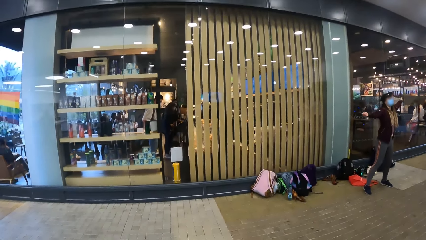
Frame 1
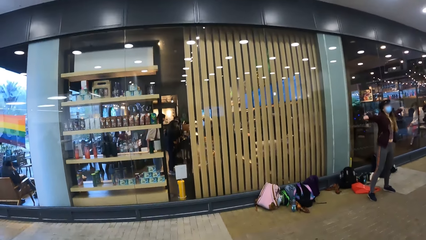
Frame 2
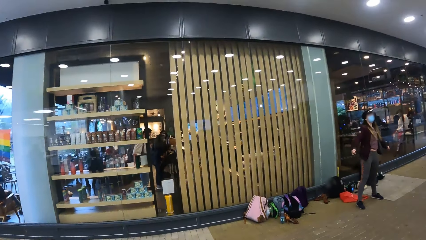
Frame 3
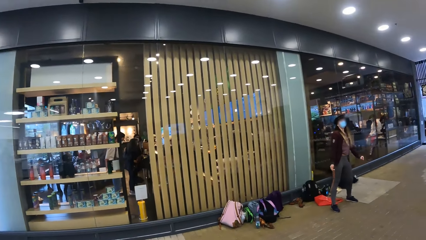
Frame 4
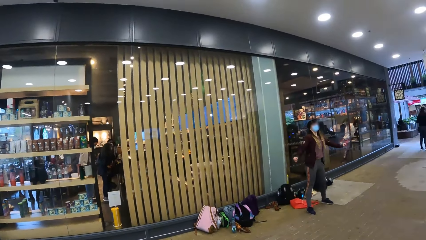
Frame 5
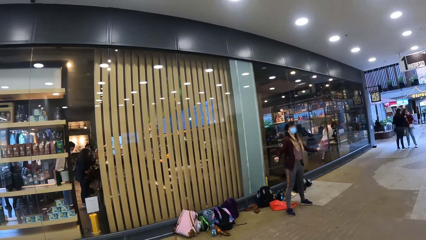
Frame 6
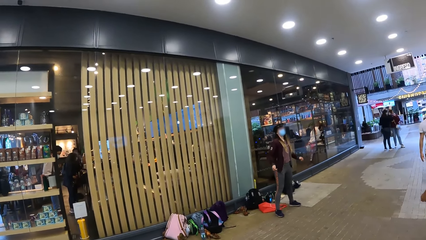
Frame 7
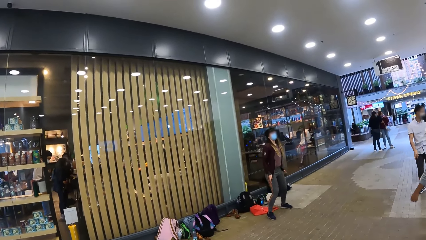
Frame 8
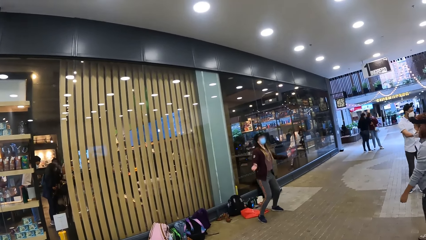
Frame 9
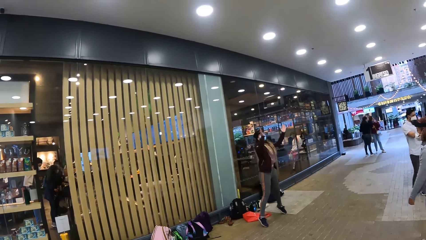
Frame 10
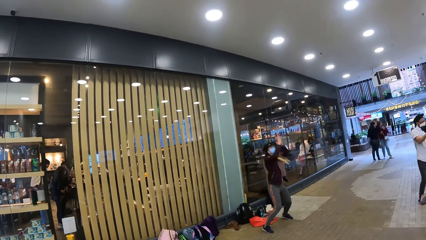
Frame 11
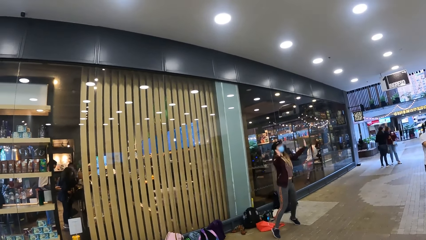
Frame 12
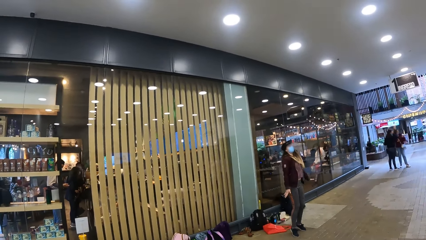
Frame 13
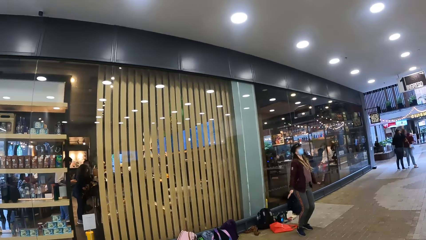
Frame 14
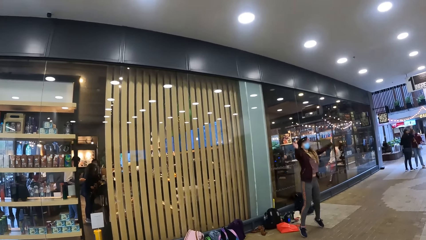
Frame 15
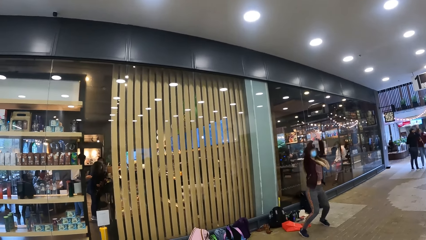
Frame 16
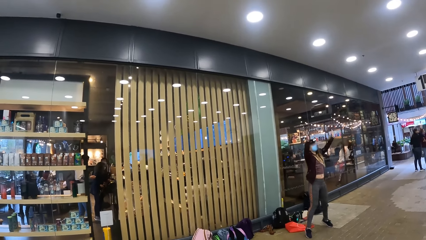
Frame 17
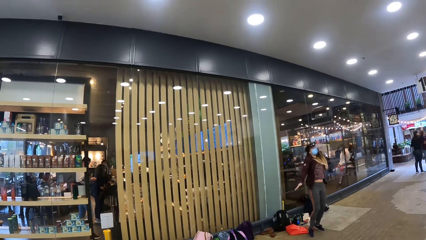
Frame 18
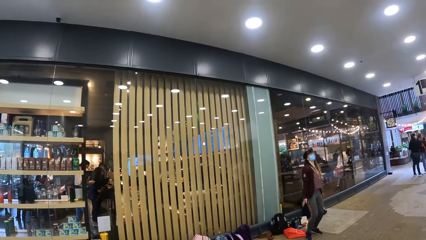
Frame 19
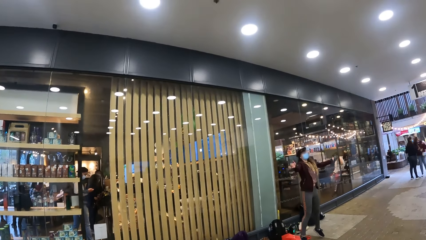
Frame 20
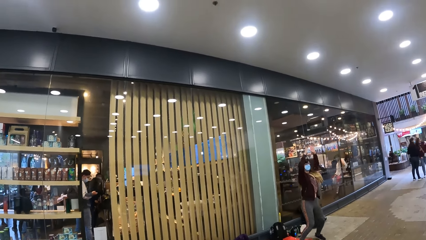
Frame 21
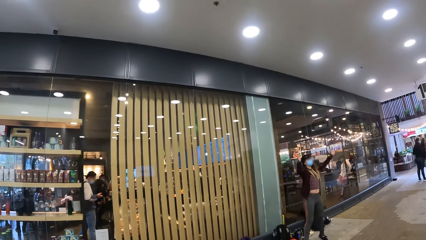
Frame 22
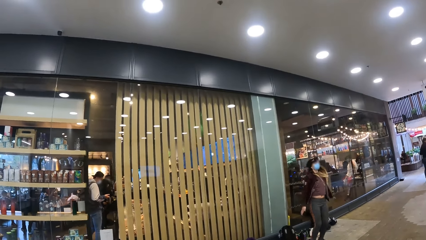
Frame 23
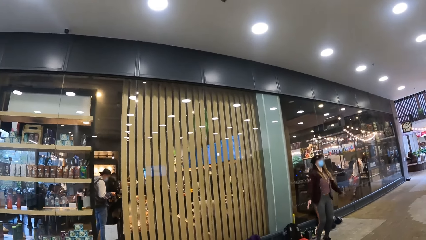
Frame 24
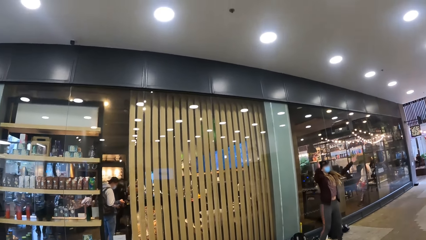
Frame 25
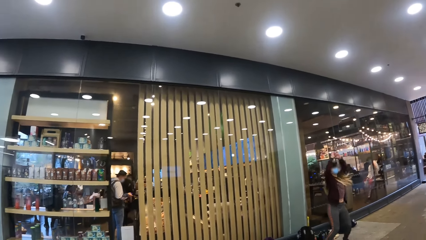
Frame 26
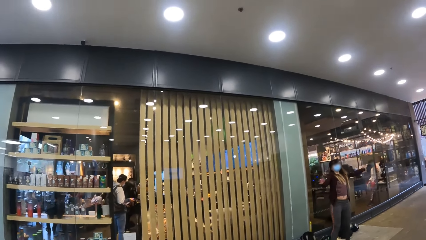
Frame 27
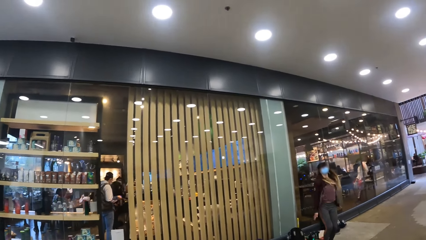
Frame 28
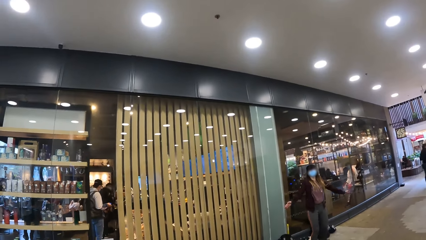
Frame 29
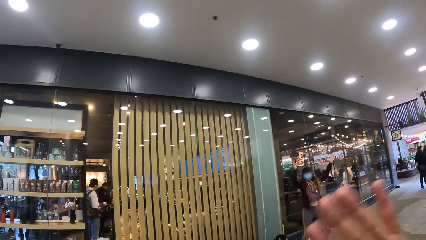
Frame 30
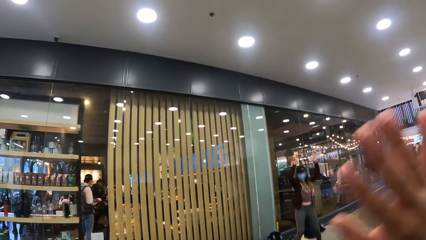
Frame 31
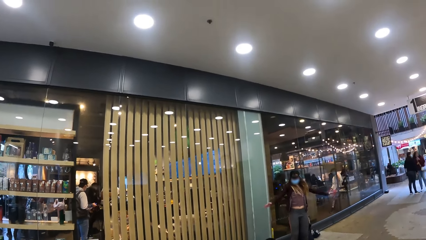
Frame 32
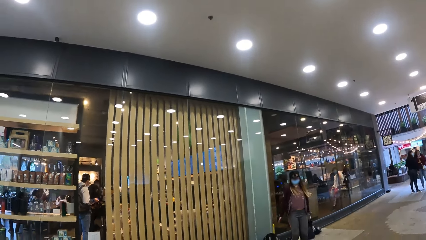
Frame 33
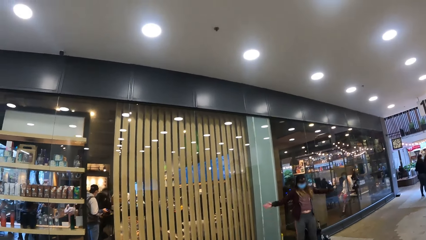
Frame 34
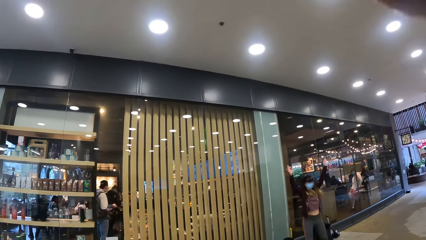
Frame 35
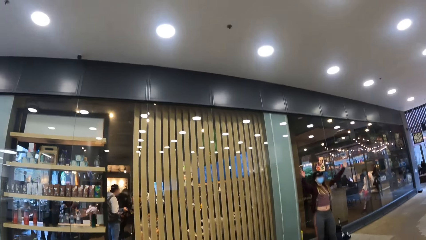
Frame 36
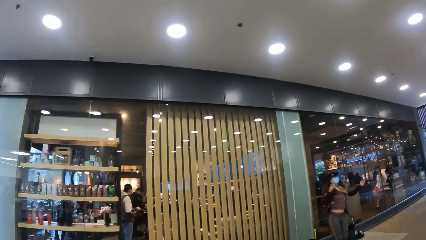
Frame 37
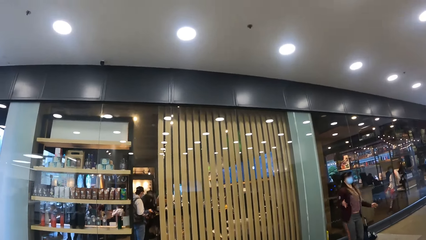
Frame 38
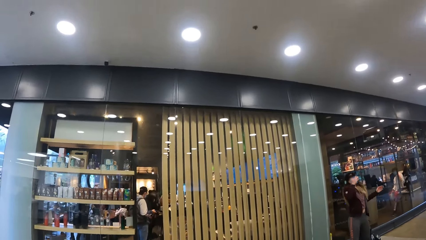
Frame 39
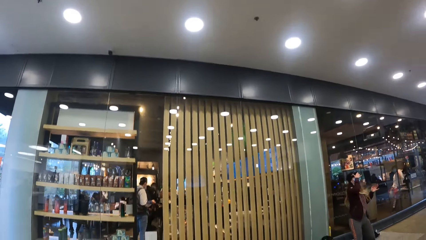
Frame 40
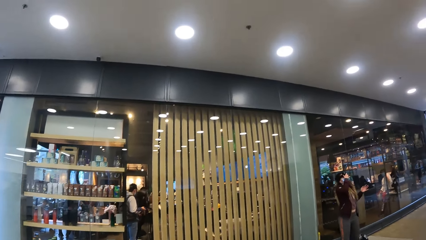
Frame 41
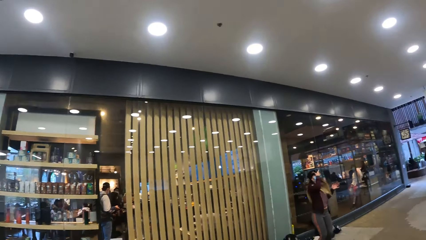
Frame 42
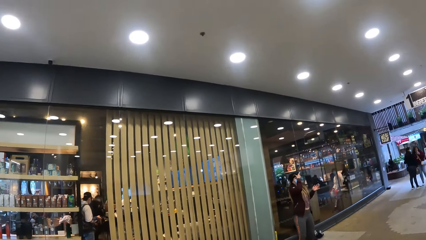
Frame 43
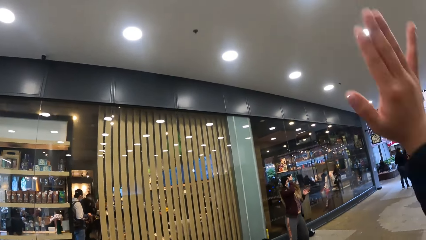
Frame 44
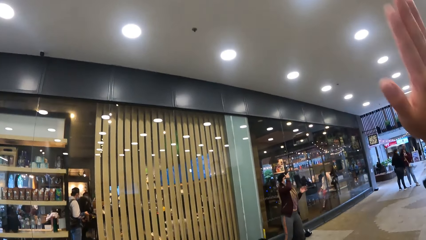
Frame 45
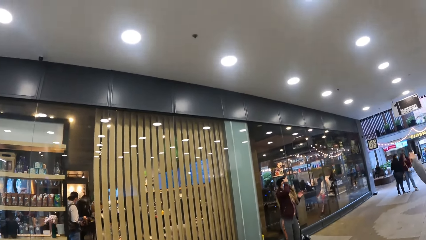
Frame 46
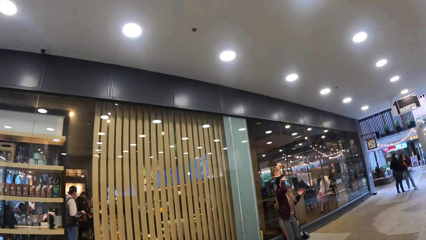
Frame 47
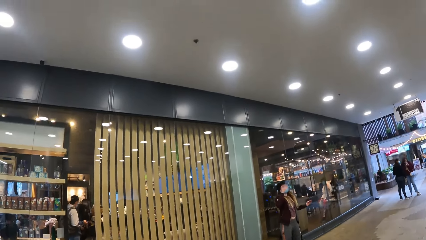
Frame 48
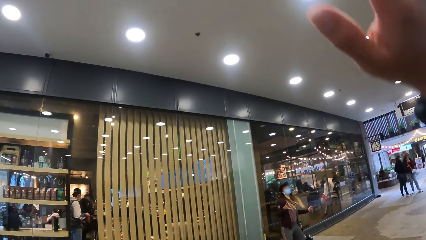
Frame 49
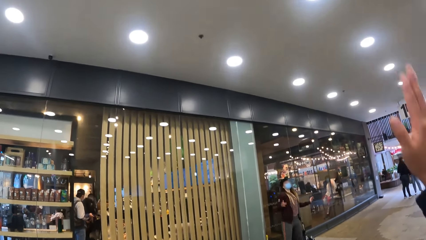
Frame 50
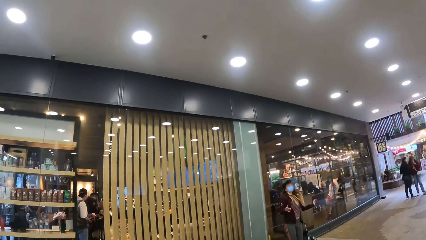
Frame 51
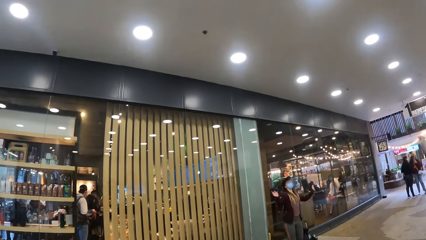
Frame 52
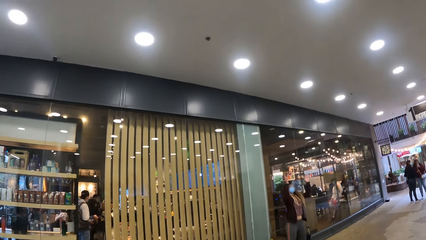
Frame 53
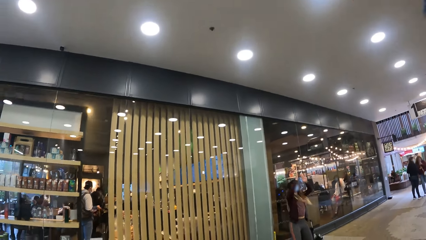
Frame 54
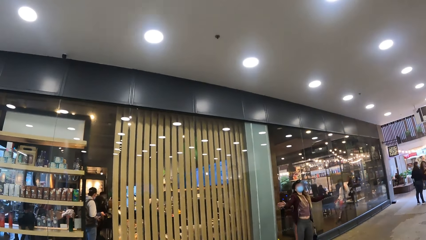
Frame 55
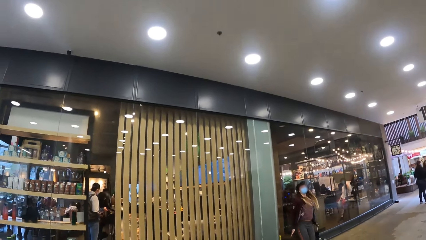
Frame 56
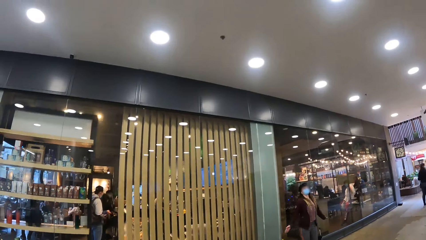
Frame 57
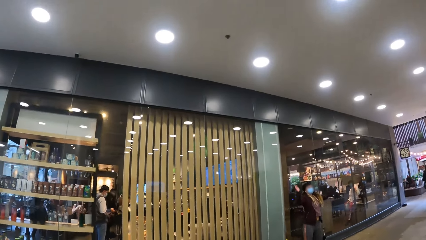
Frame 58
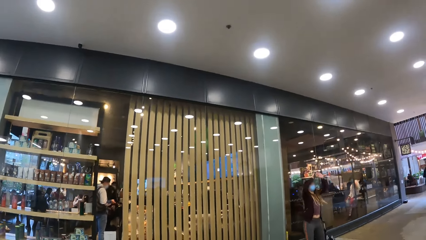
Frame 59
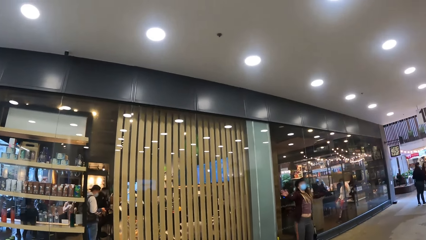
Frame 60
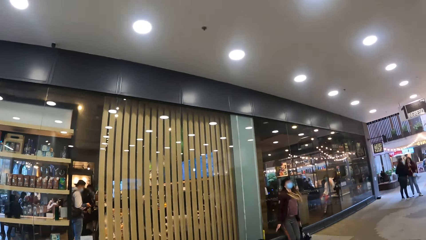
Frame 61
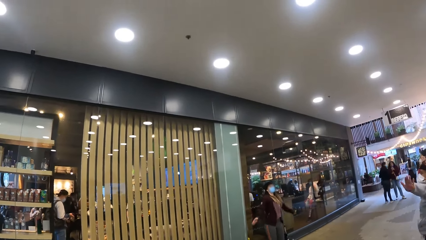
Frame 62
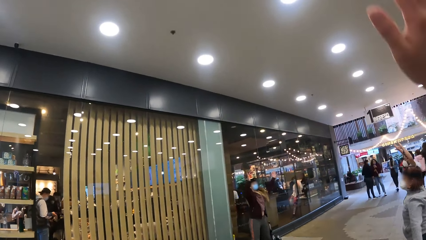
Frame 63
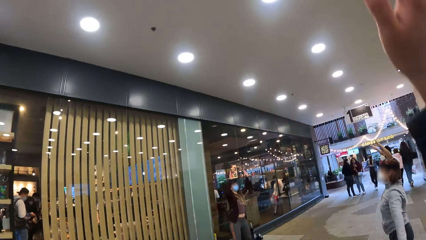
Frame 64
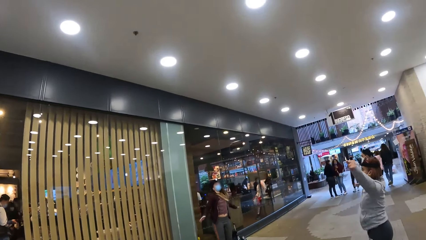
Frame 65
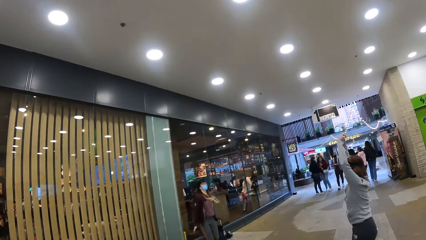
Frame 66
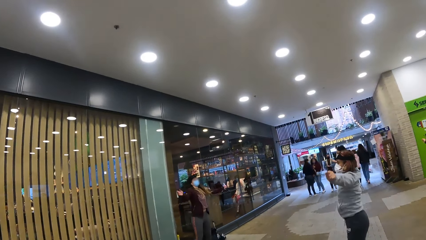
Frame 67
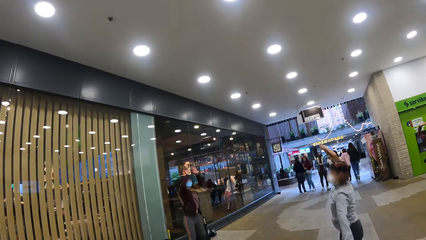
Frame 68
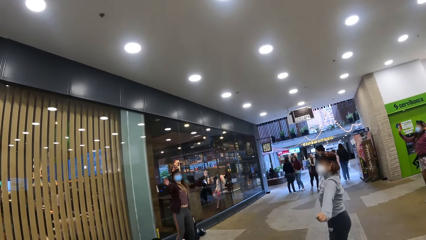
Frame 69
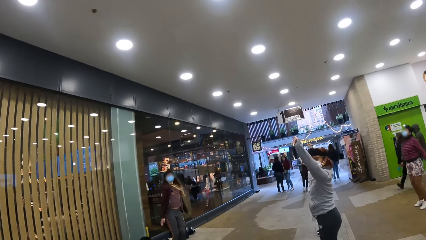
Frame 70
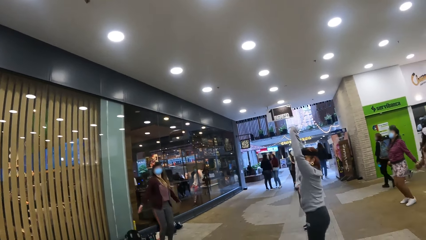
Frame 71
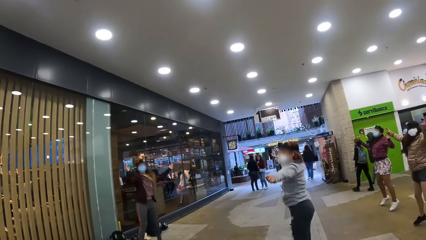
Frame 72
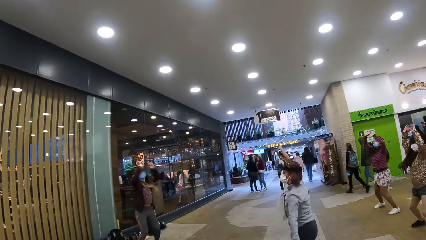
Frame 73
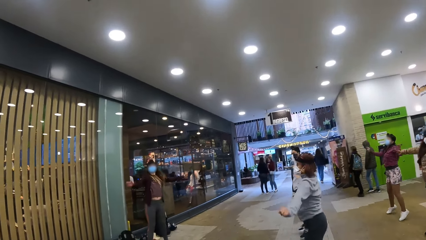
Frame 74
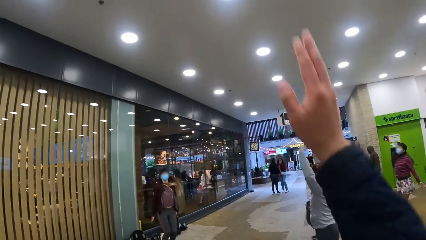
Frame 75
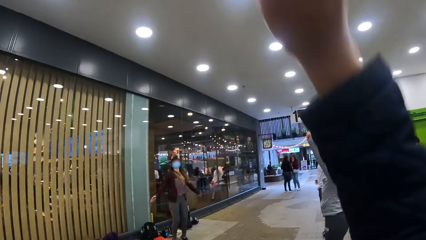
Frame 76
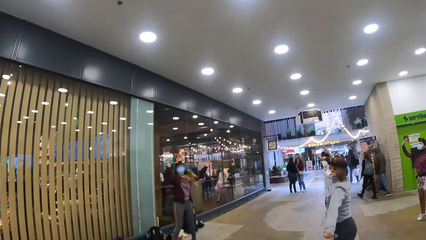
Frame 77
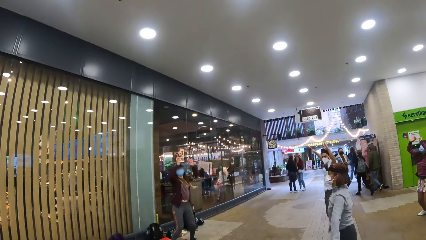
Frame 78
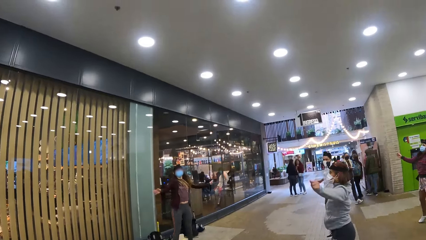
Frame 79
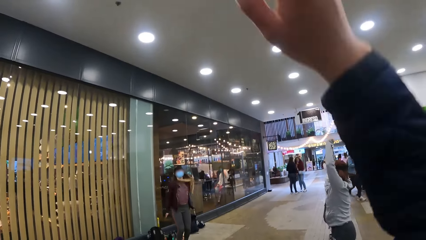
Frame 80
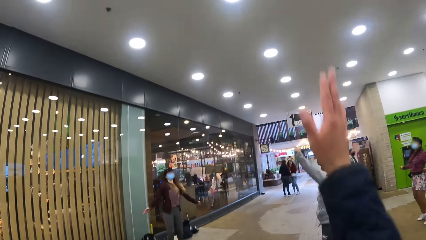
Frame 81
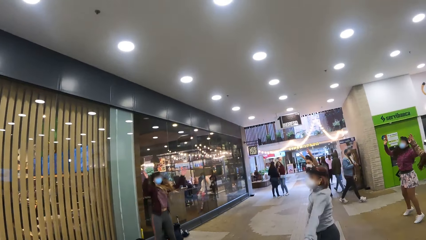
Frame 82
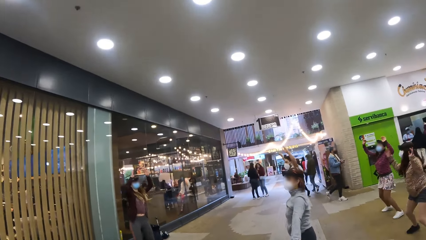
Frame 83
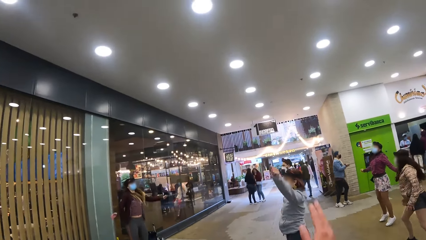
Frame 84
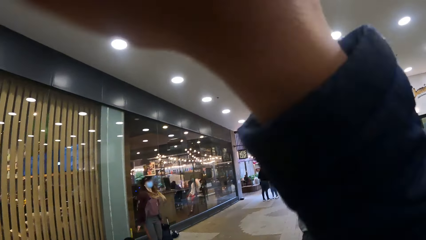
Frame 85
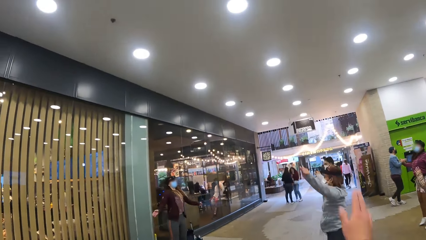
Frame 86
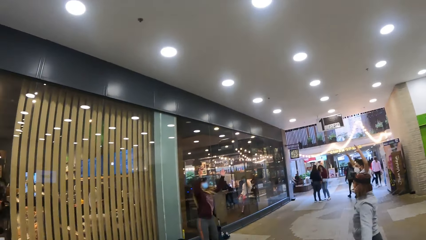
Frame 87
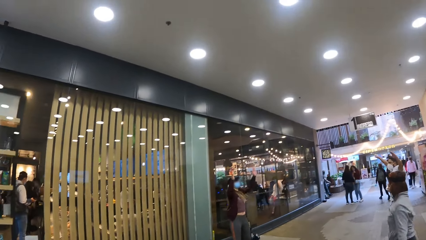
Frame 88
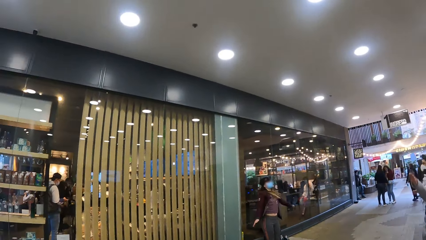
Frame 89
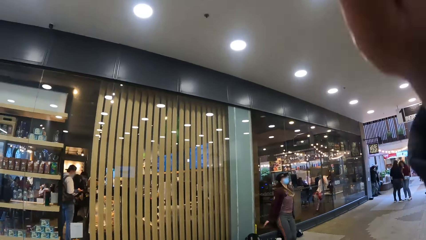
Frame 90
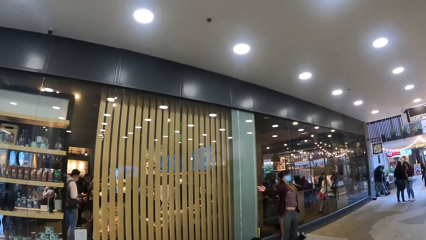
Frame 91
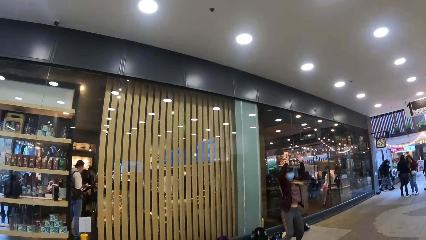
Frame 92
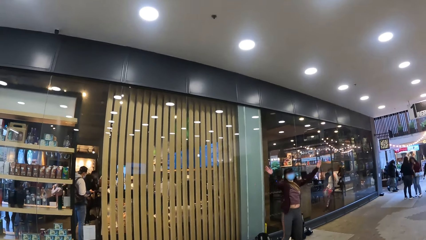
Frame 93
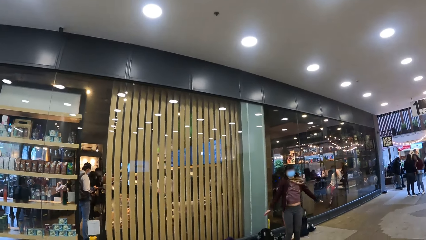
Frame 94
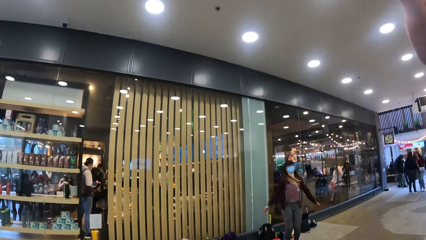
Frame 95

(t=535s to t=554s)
The camera wearer looks at a person. The person dances. The camera wearer dances. They do exercise.
